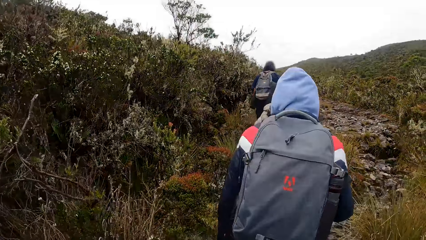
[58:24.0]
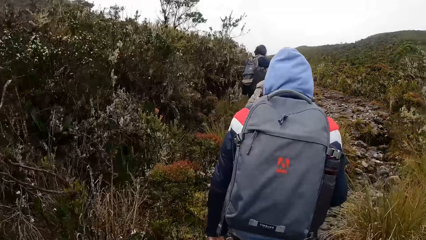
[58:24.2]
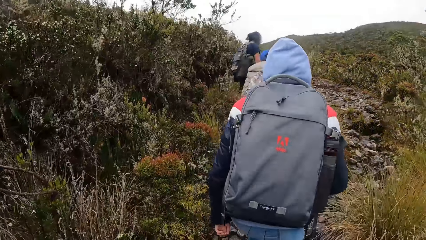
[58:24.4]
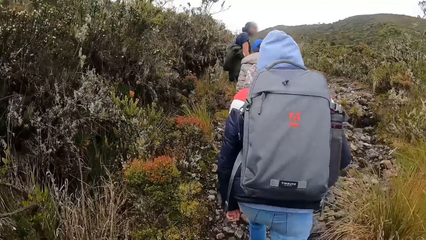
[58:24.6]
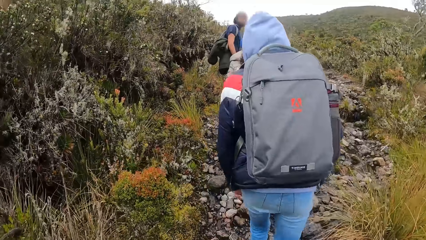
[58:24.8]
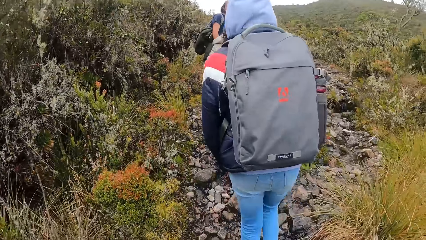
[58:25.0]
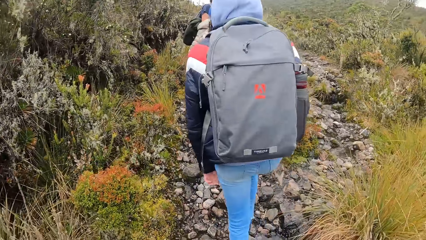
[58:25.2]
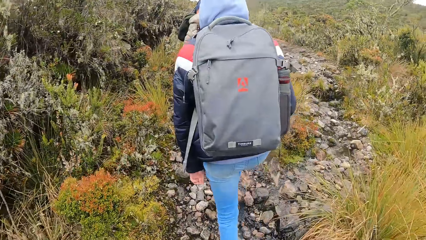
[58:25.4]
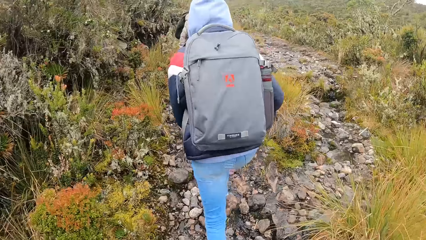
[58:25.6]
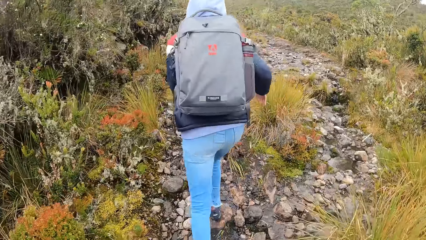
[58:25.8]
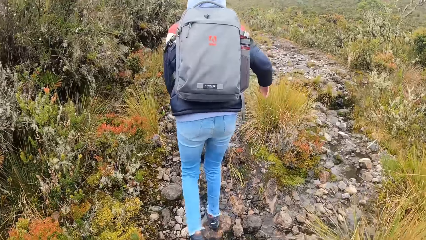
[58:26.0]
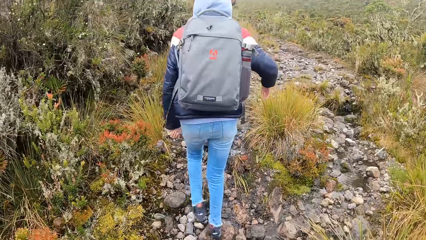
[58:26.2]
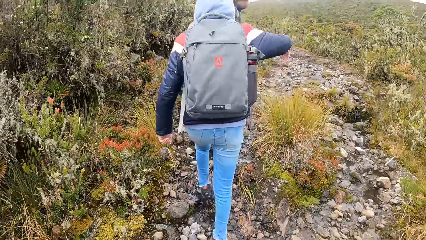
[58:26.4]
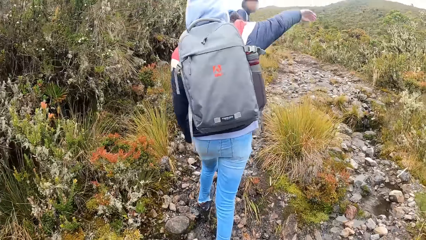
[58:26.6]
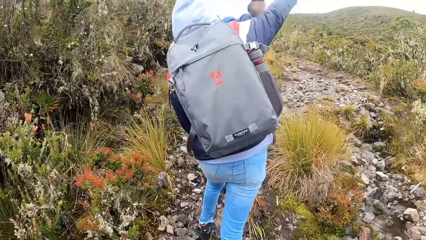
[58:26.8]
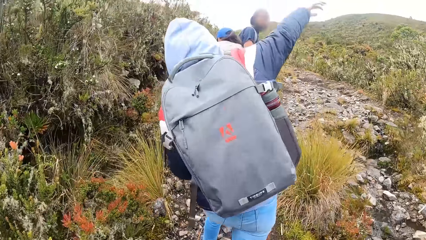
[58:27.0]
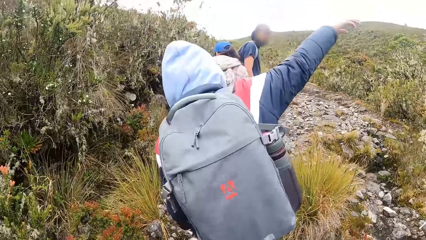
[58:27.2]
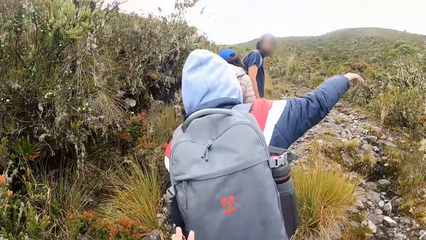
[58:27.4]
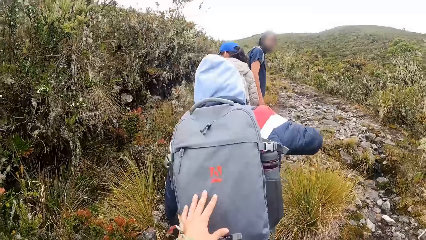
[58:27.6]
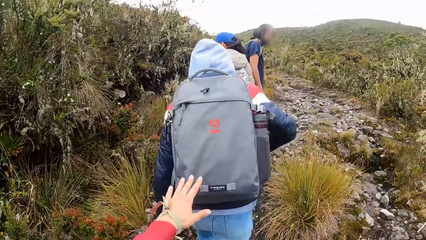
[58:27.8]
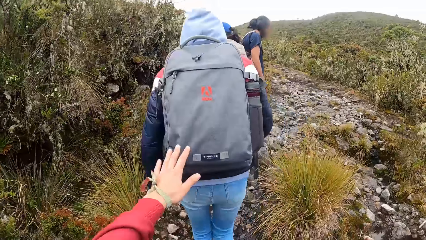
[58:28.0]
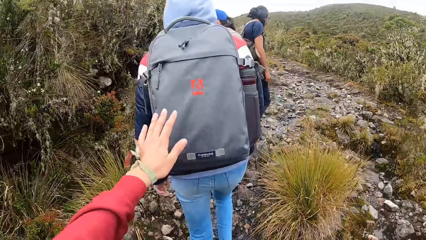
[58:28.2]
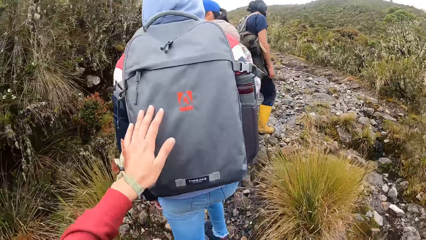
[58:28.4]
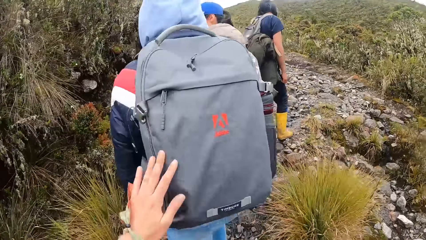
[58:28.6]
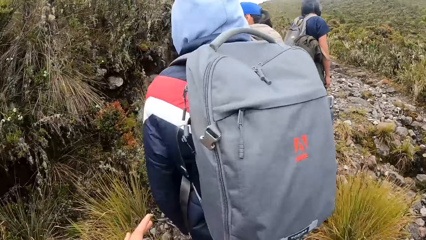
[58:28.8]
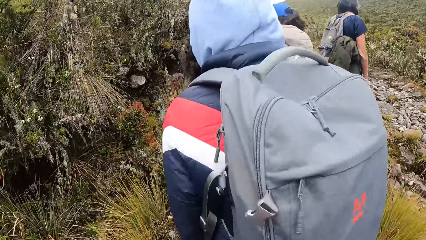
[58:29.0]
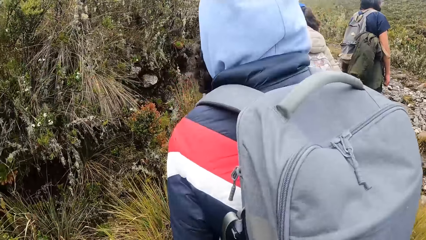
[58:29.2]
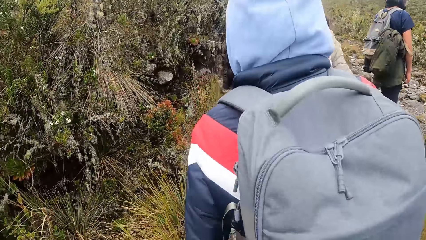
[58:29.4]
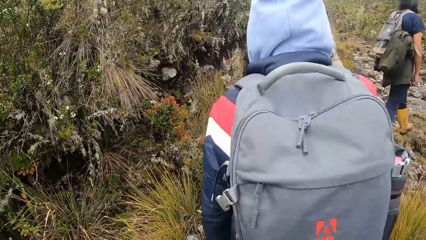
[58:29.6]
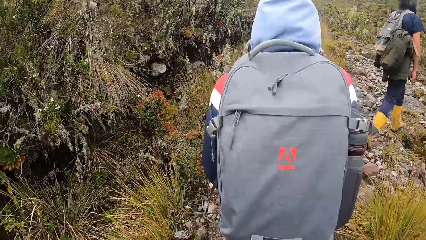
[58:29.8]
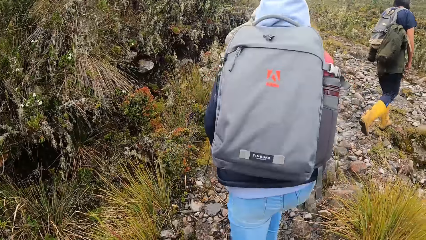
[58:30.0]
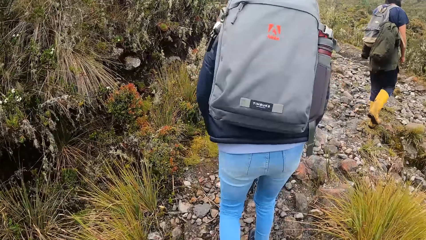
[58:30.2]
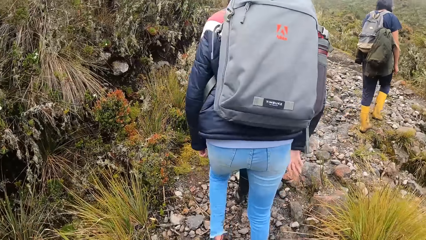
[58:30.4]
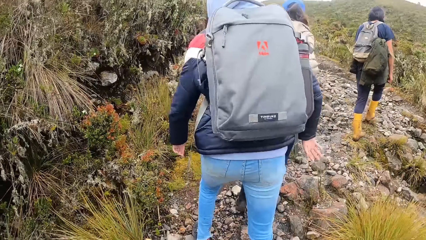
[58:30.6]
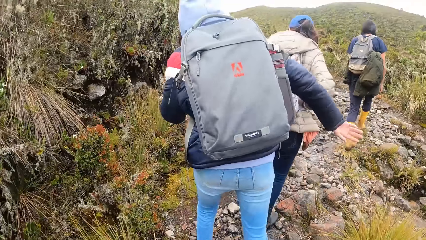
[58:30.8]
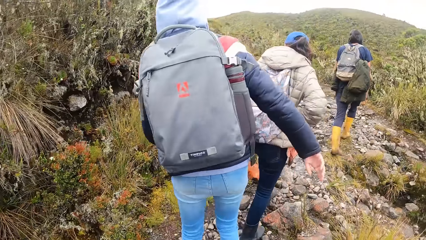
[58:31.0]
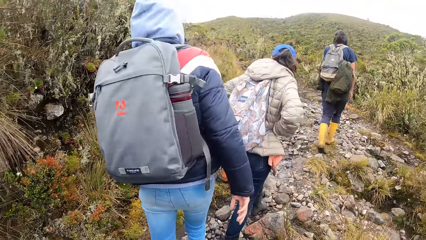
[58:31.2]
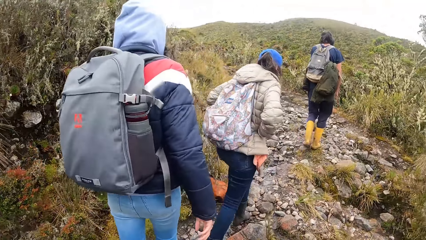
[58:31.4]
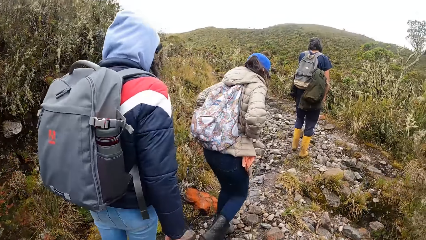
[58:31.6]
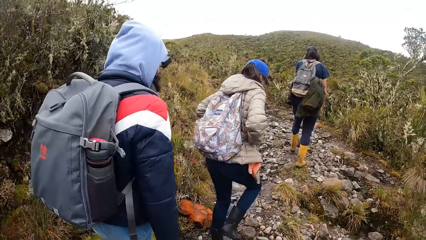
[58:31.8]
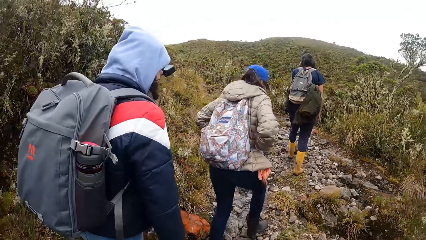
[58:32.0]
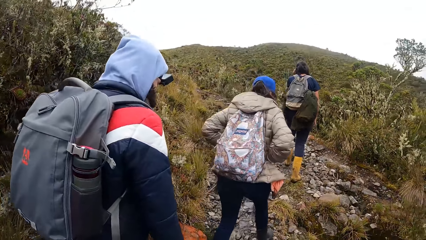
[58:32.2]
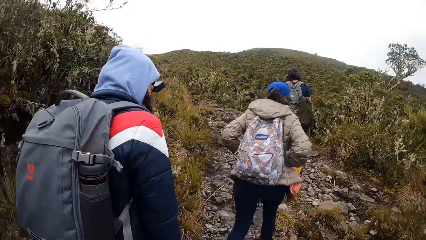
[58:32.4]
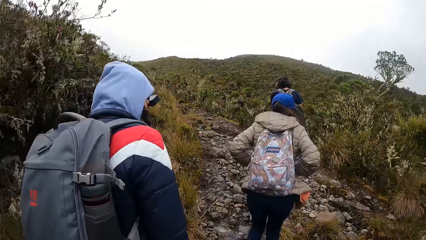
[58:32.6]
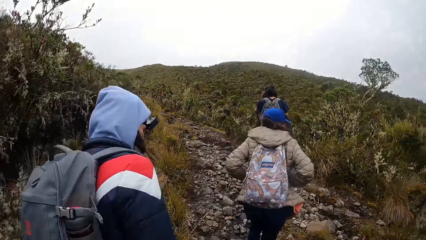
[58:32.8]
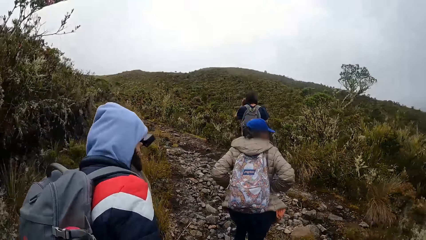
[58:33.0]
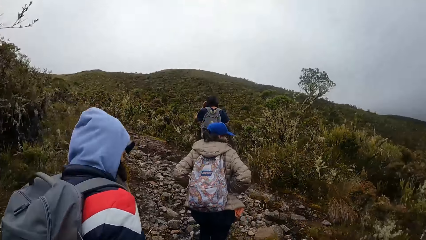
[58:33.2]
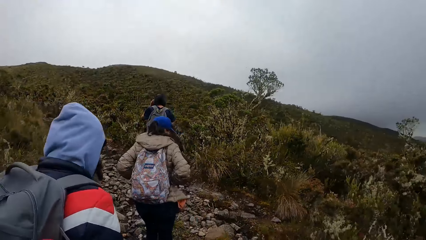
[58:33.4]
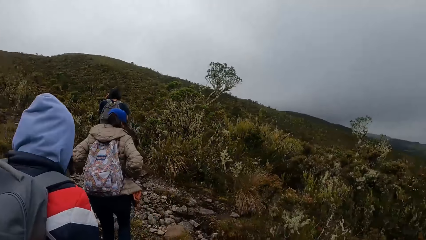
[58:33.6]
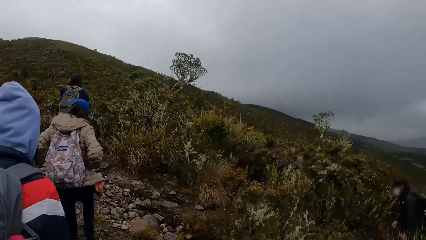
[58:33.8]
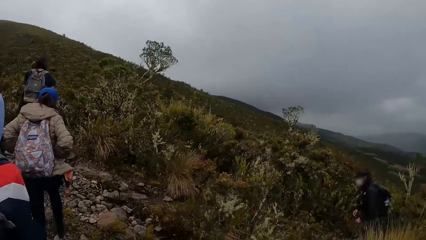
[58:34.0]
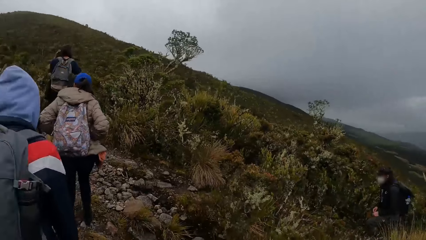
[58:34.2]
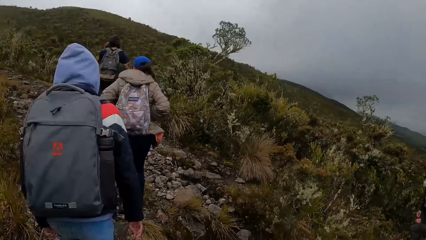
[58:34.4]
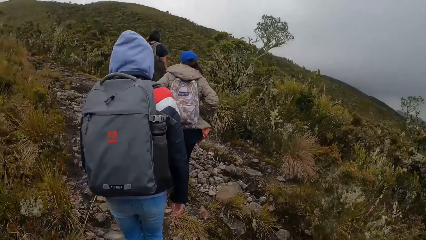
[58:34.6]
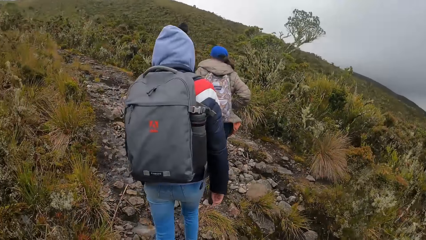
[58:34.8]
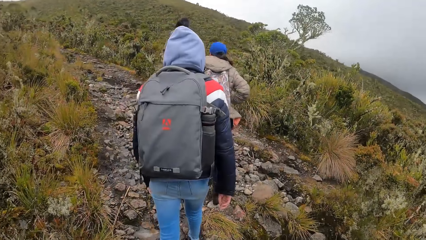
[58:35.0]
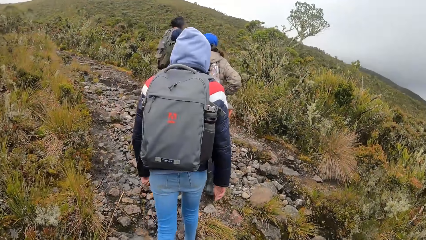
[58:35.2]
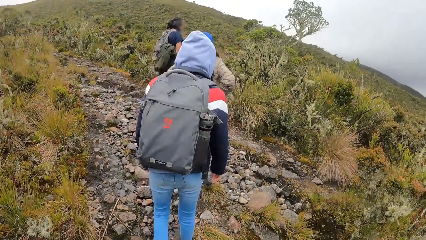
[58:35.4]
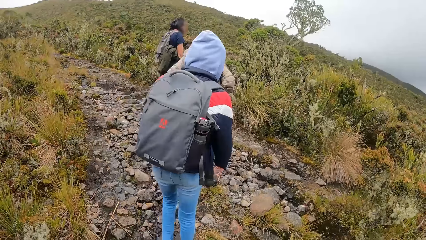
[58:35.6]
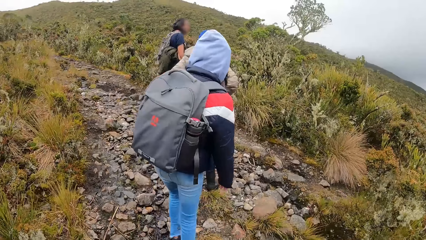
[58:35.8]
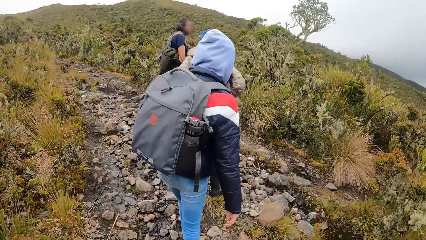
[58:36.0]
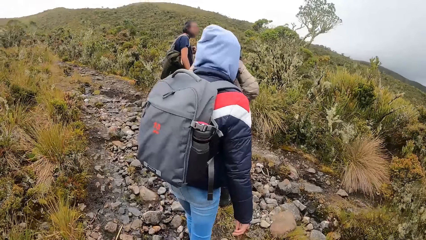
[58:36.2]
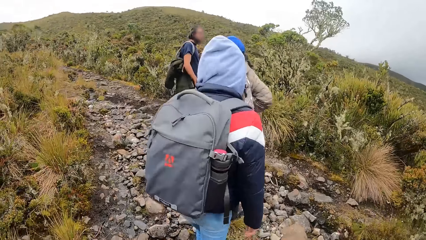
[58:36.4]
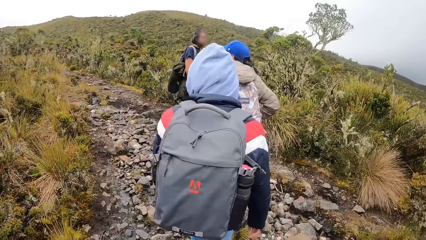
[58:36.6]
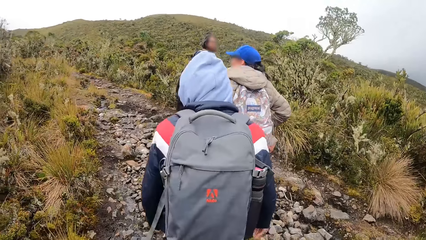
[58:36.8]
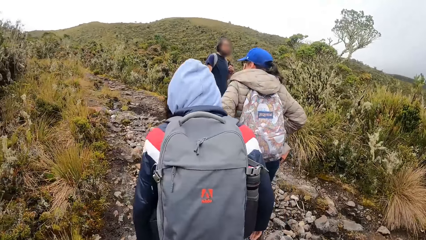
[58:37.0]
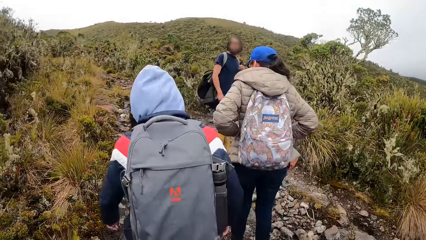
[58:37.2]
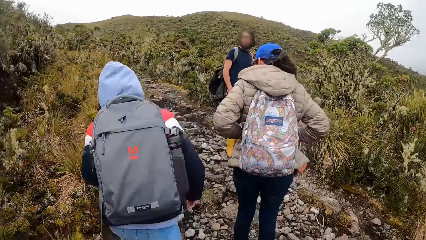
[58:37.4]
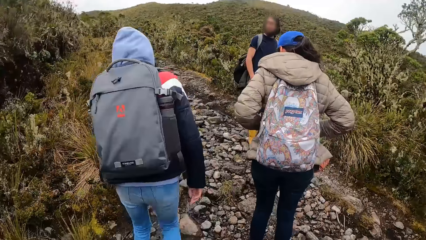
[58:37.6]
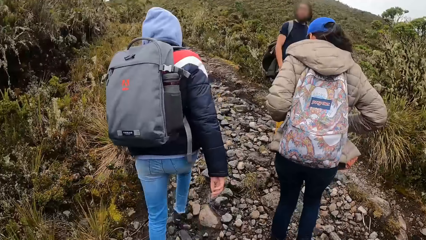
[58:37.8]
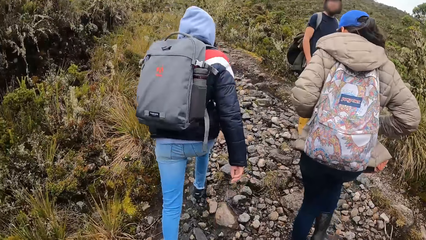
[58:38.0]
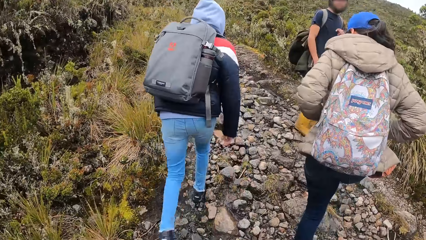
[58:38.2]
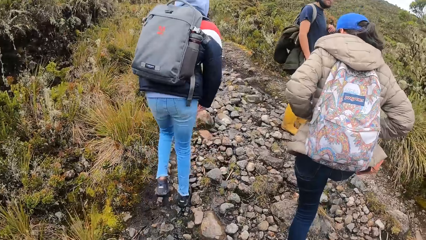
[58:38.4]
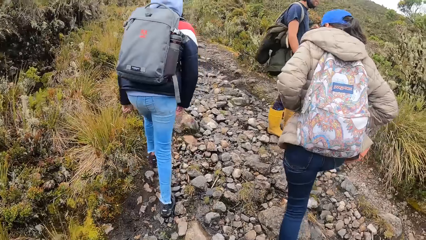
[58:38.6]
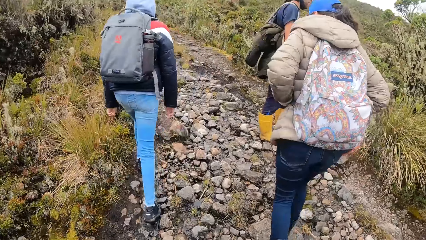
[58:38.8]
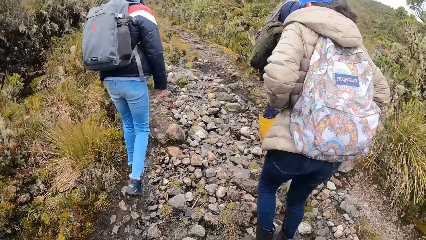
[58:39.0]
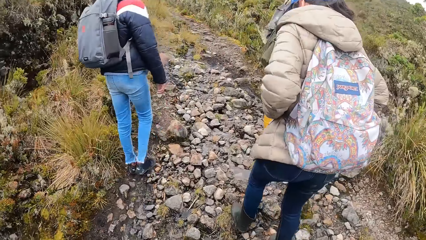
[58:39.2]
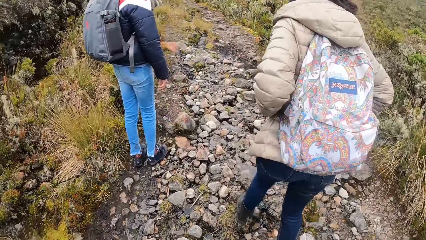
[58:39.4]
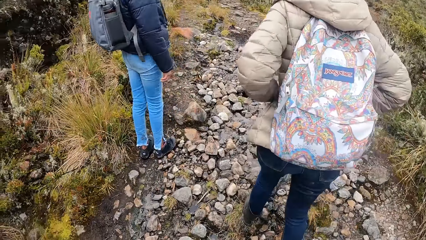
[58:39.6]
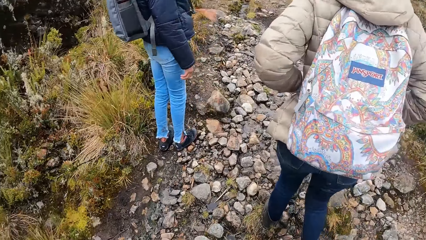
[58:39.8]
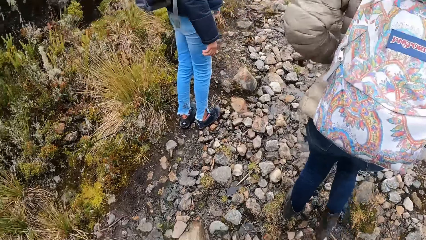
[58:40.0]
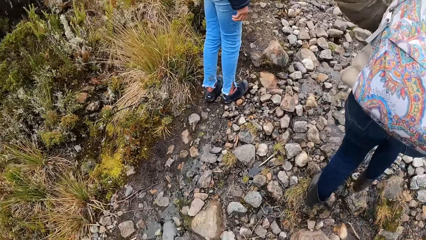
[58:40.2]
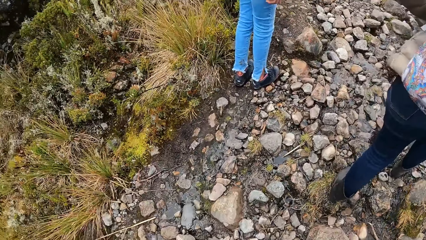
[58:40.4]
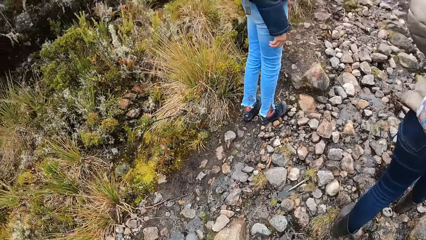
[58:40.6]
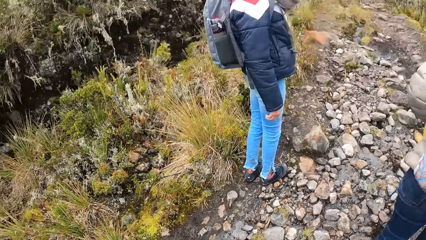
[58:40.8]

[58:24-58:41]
The camera wearer touches the woman's bag with her left hand. She holds the woman's bag. The woman climbs up a hill. The camera wearer climbs up the hill.
